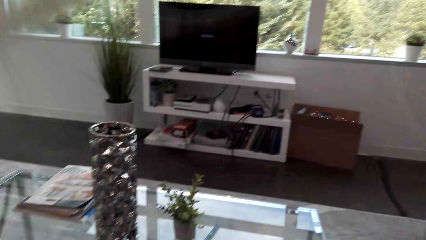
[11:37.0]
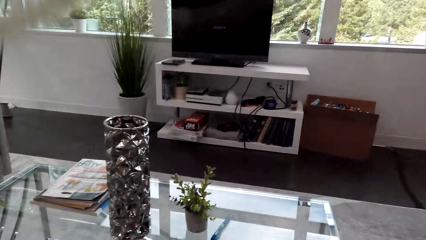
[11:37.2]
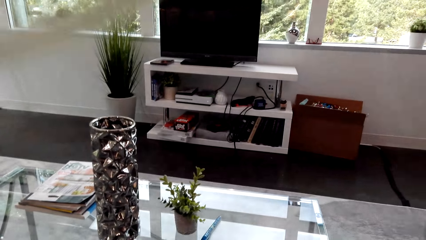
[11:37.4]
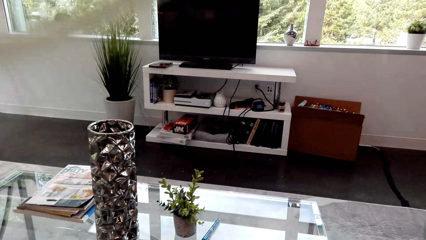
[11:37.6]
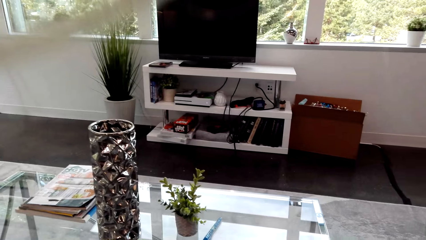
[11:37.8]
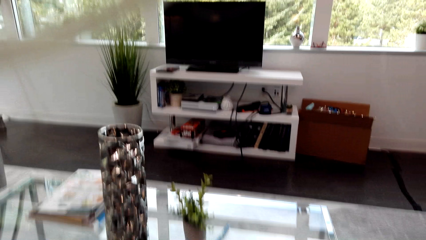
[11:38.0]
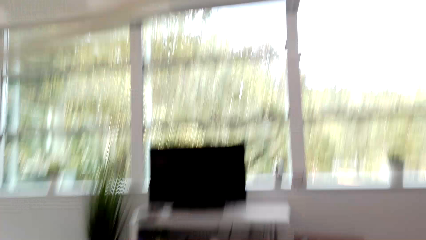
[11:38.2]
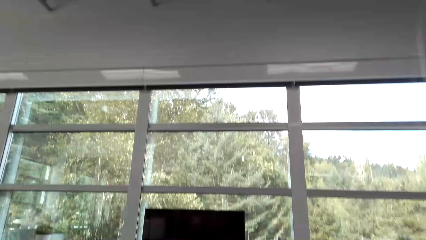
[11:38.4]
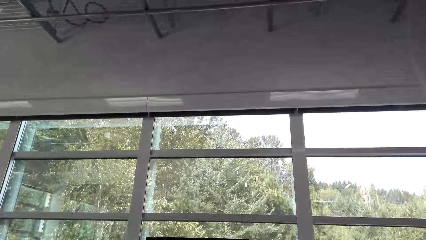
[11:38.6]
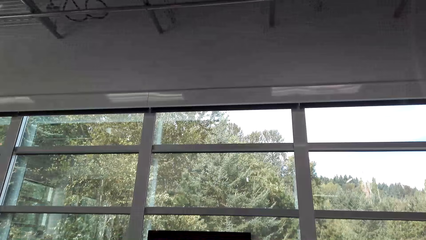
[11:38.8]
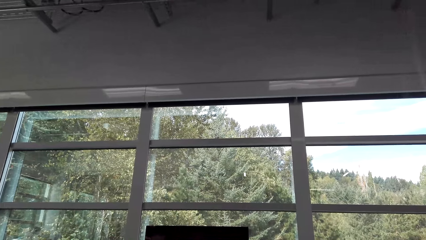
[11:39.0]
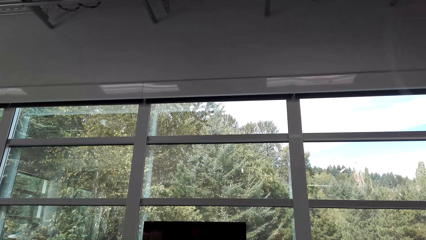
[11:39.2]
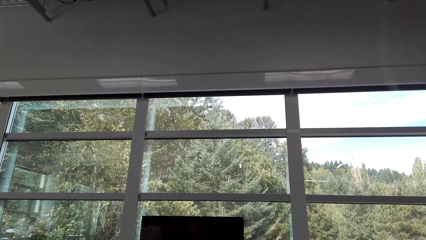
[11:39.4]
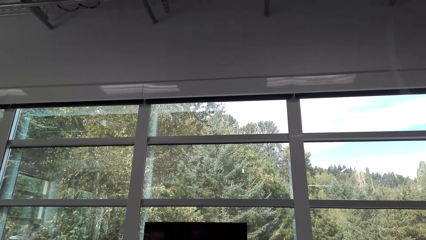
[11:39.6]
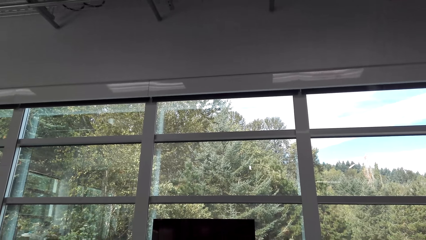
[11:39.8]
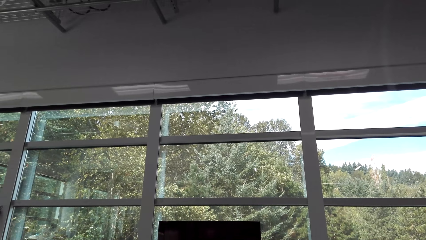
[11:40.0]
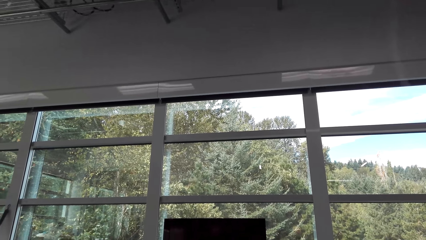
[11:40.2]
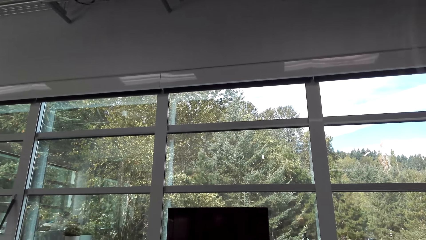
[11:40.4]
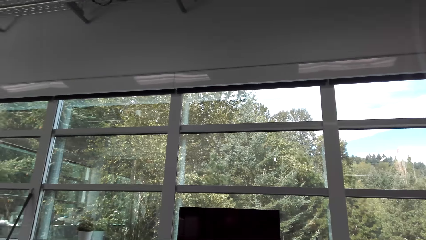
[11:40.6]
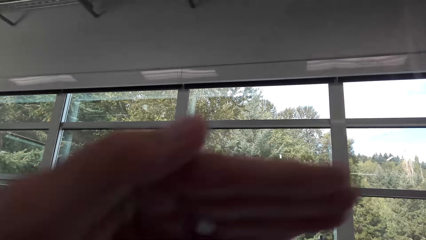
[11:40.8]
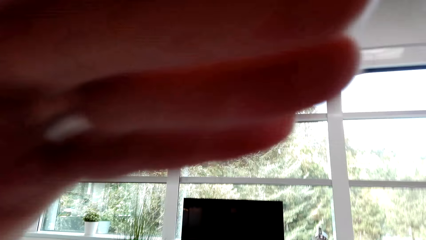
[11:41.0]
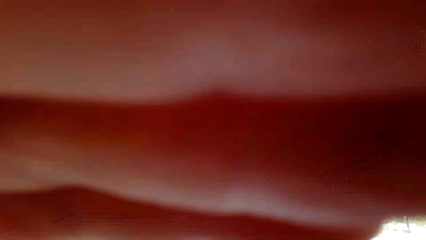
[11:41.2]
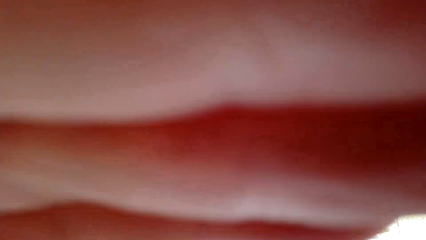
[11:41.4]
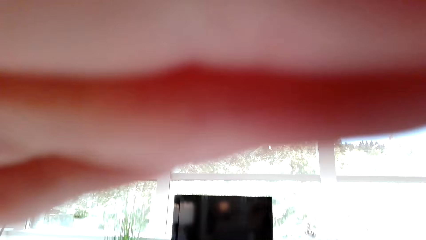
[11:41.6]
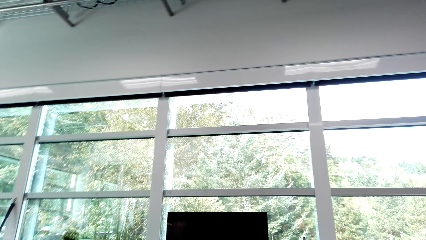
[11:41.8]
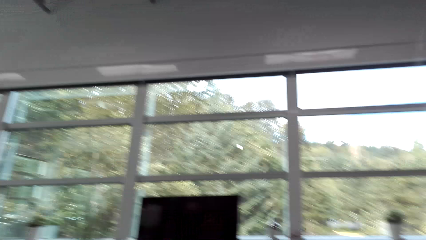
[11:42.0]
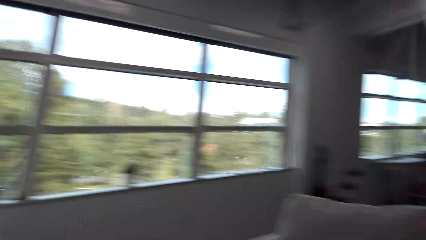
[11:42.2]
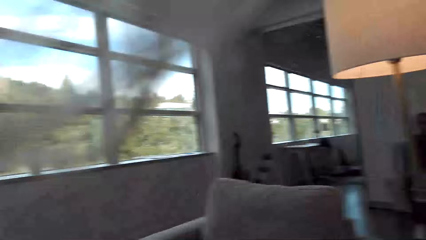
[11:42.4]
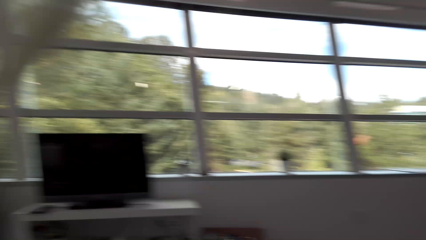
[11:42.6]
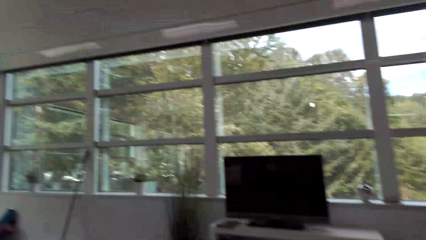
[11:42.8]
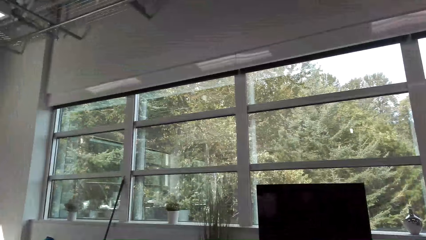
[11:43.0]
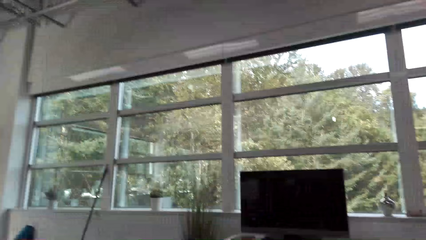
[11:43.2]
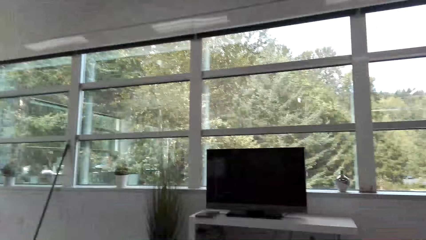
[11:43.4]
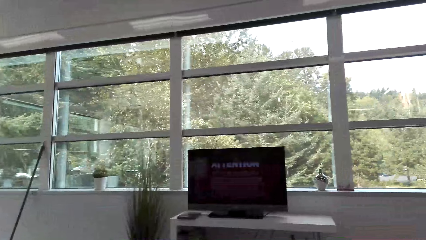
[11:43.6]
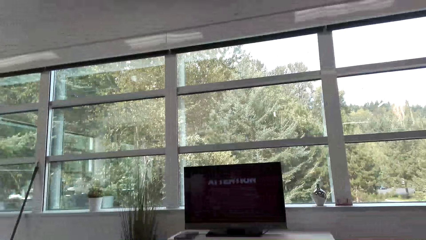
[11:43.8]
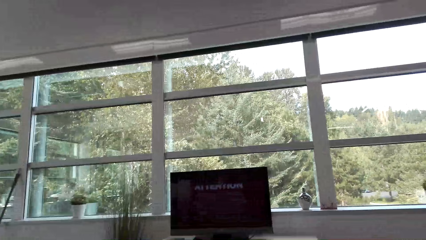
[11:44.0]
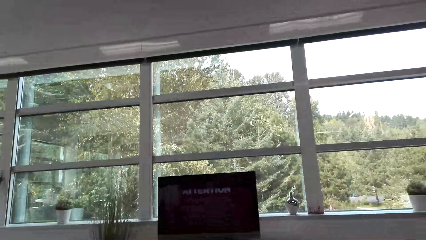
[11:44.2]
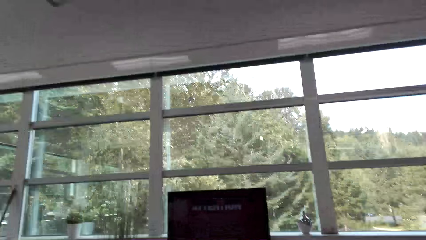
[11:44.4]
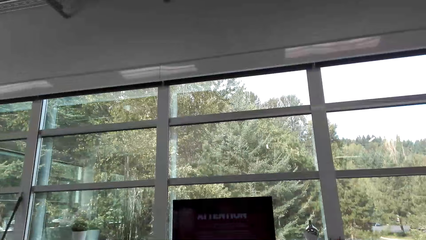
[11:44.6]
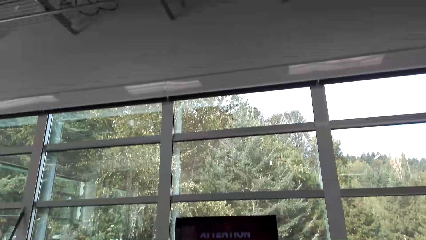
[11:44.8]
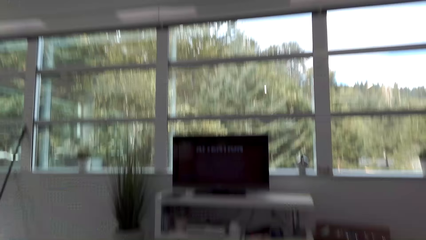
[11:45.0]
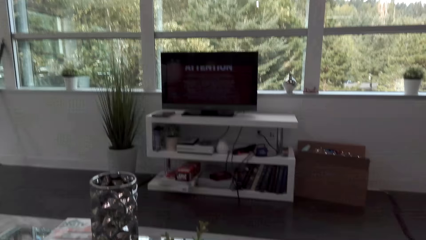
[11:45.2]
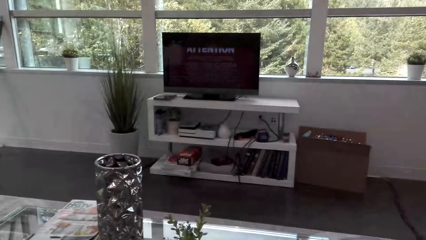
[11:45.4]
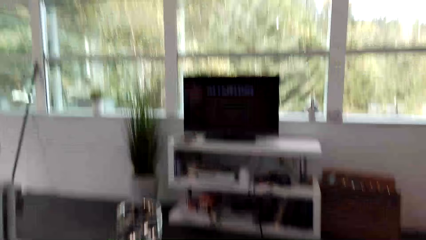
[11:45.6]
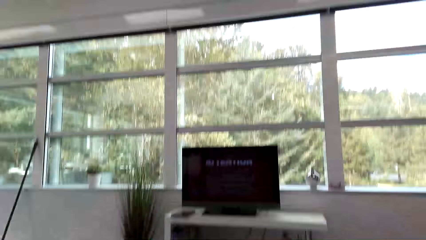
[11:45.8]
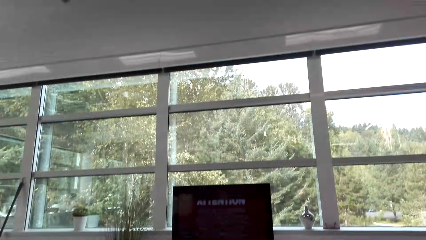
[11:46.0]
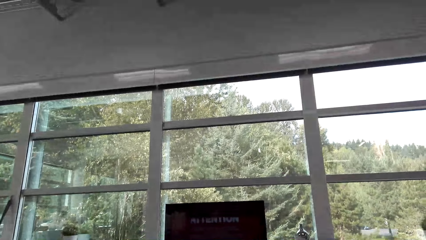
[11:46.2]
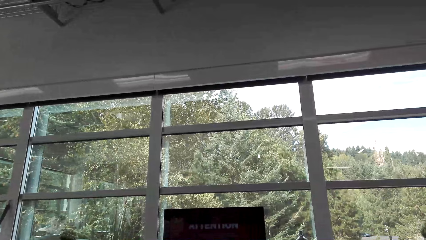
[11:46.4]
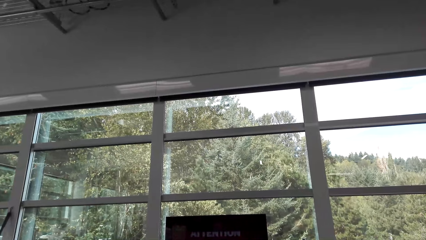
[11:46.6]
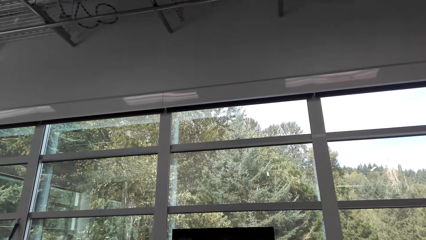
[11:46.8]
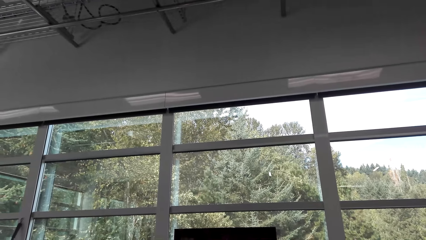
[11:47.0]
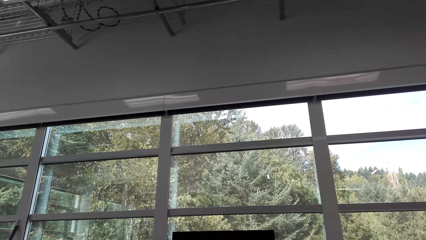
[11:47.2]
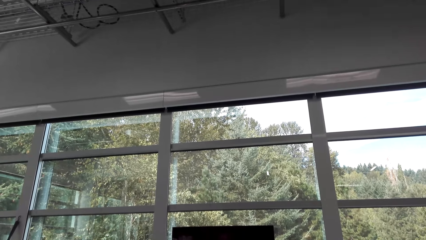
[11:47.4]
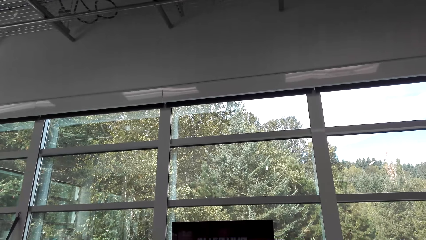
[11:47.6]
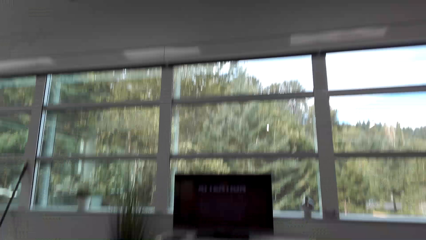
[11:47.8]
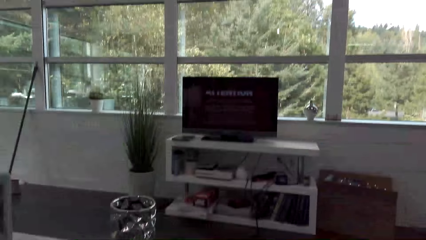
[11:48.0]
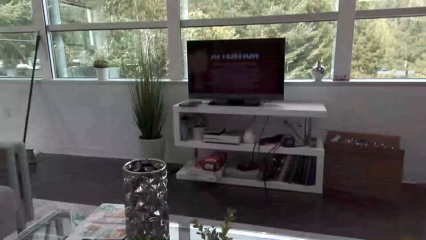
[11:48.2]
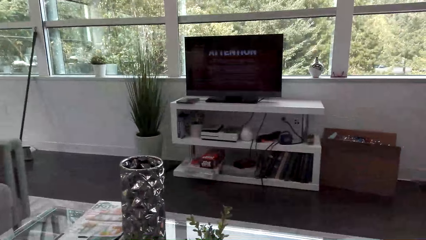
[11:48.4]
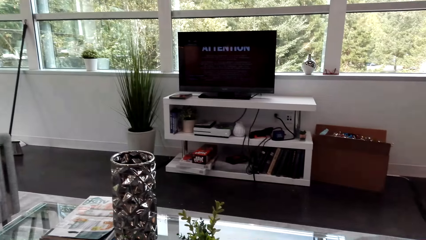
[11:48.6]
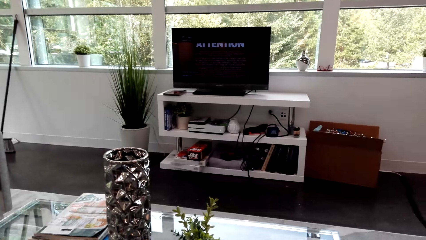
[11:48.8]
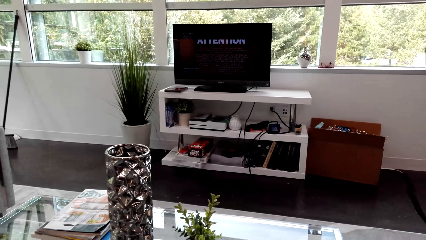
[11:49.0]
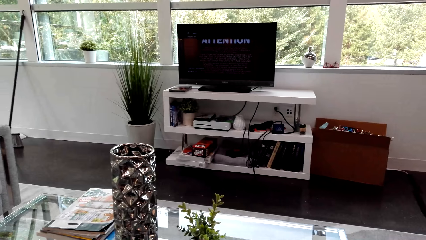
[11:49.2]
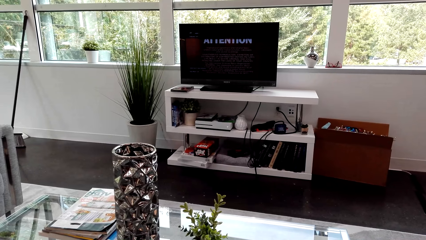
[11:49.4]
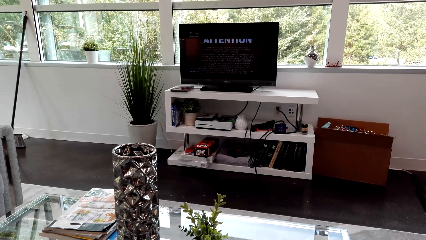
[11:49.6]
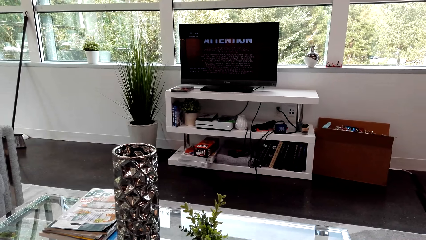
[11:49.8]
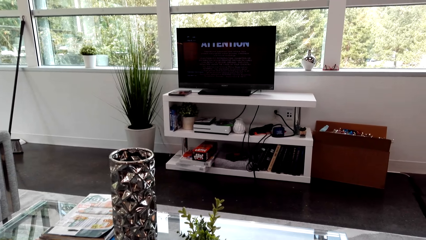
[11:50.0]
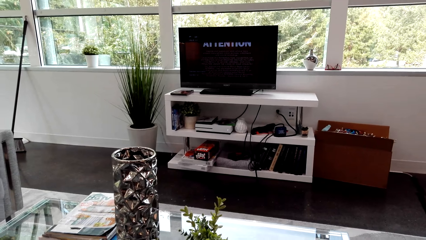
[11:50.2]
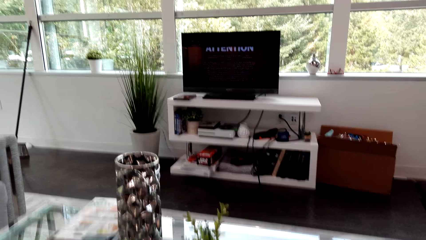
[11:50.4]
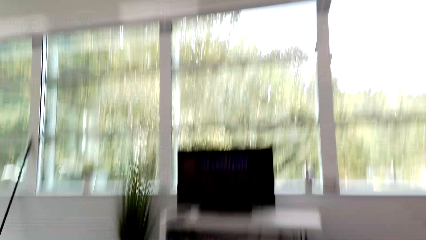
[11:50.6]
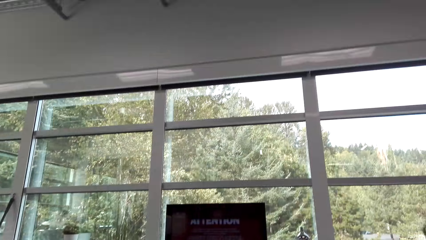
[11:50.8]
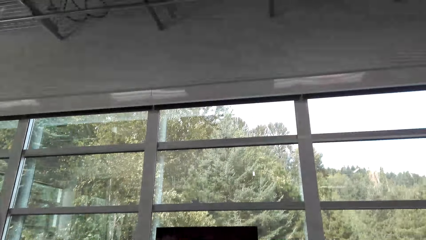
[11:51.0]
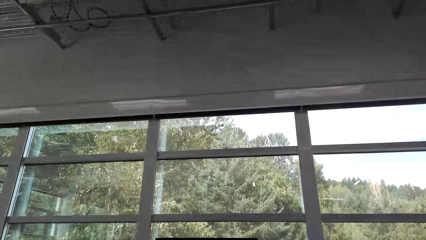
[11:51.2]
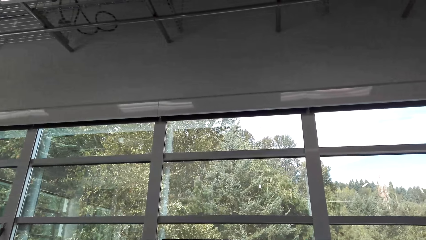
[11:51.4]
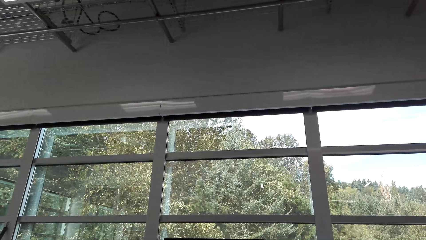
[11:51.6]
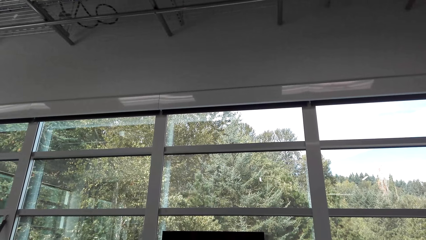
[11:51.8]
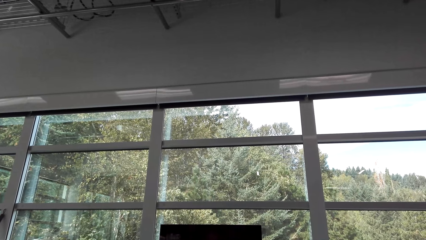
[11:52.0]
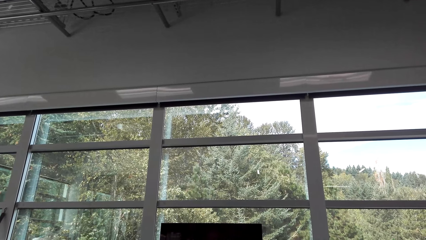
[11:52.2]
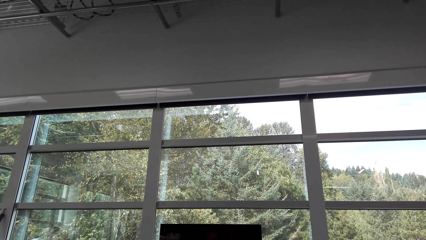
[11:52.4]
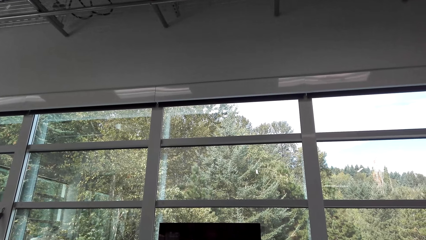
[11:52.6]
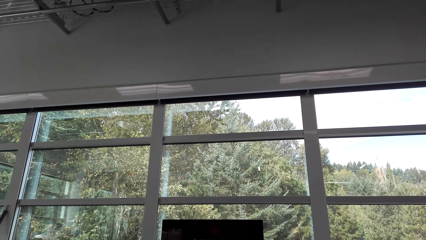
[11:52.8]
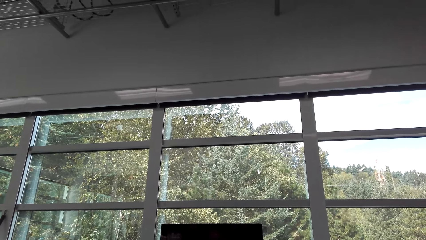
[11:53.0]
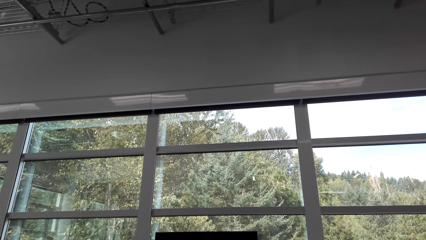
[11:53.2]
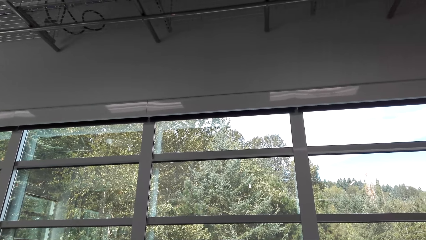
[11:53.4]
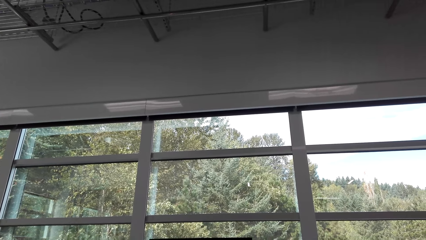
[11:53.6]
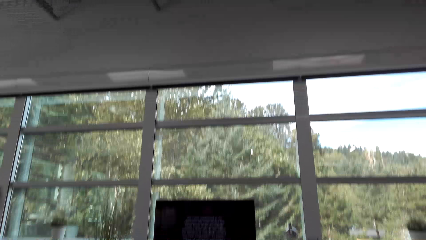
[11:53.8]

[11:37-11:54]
The camera wearer looks around. They touch the camera. They watch television.
